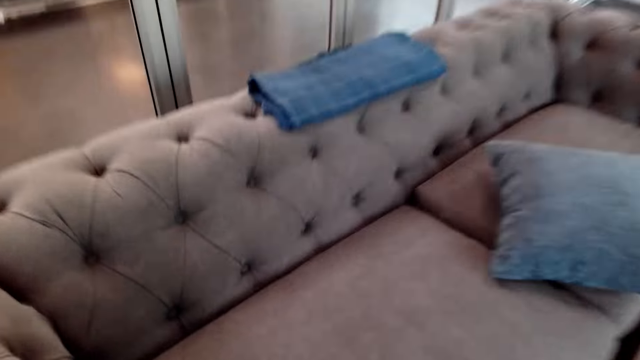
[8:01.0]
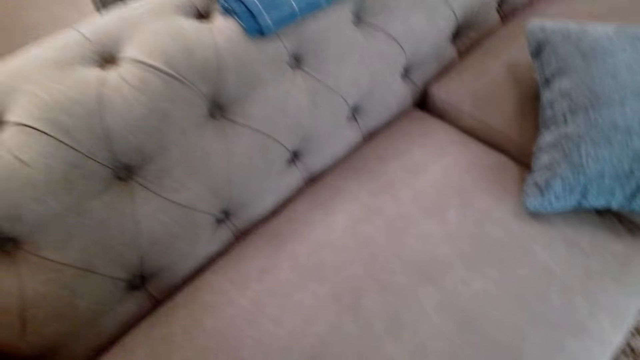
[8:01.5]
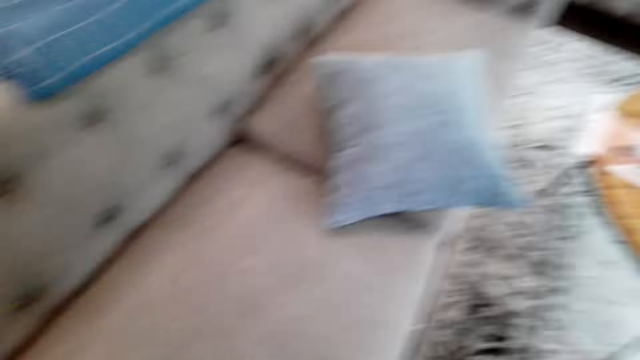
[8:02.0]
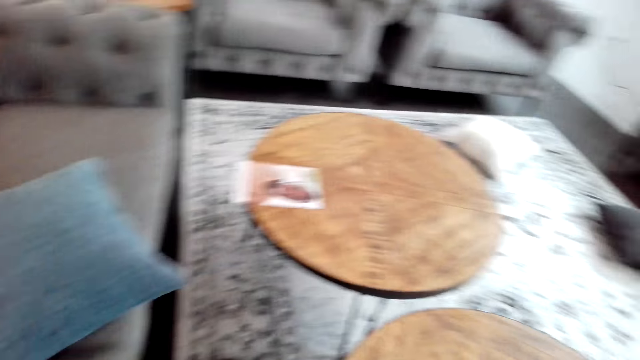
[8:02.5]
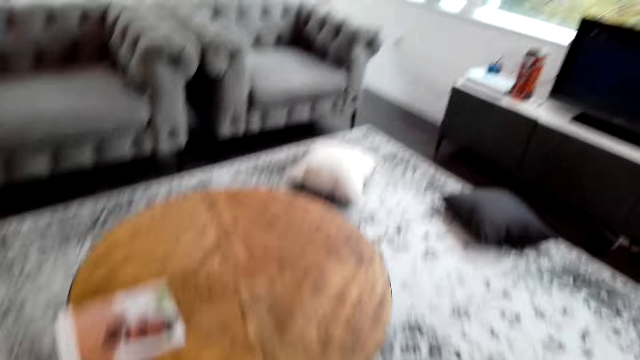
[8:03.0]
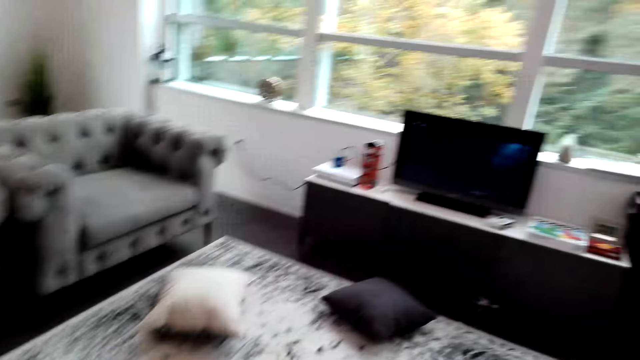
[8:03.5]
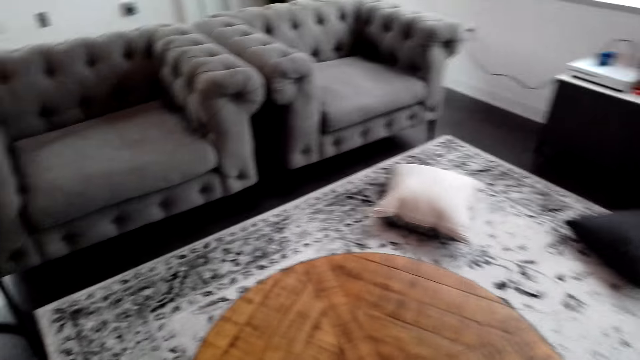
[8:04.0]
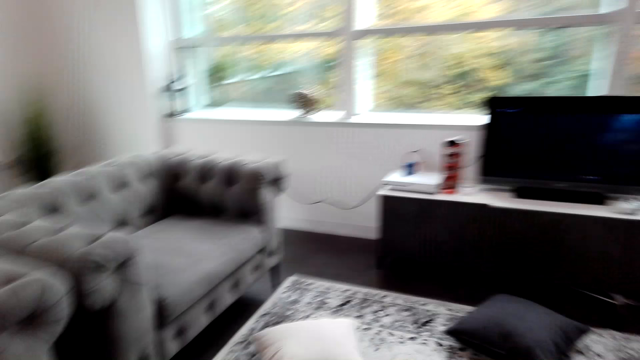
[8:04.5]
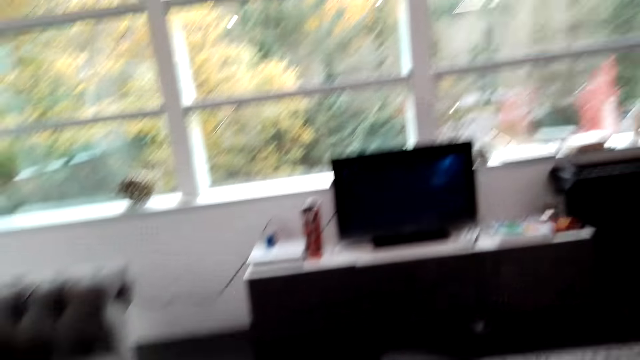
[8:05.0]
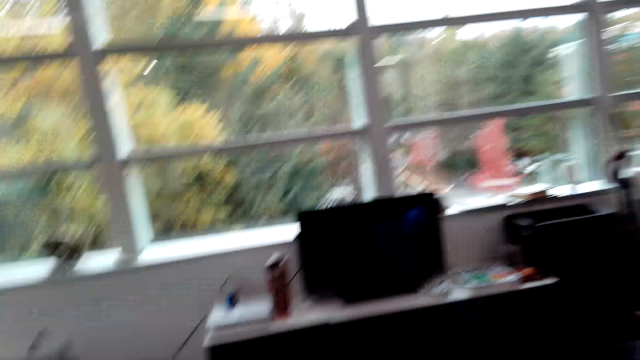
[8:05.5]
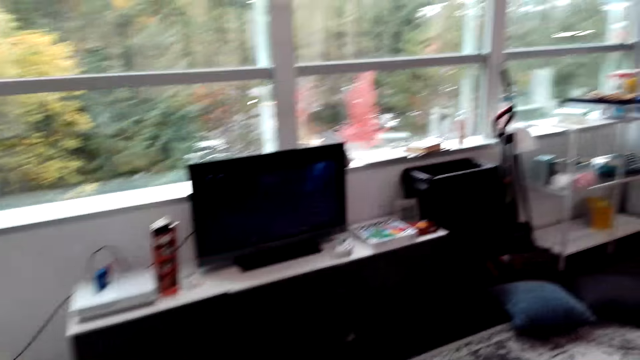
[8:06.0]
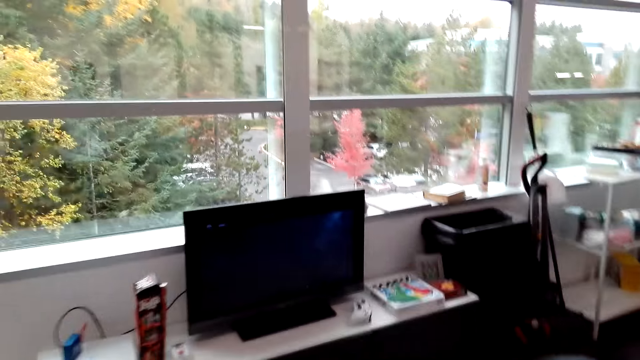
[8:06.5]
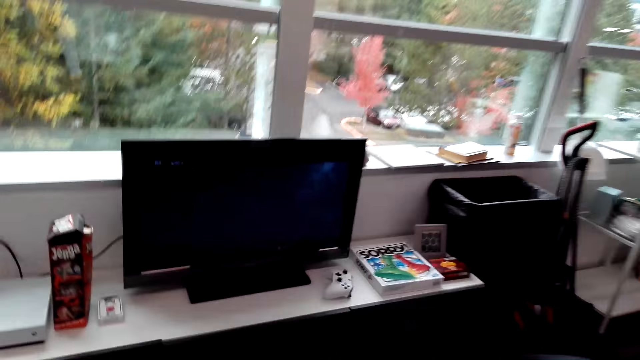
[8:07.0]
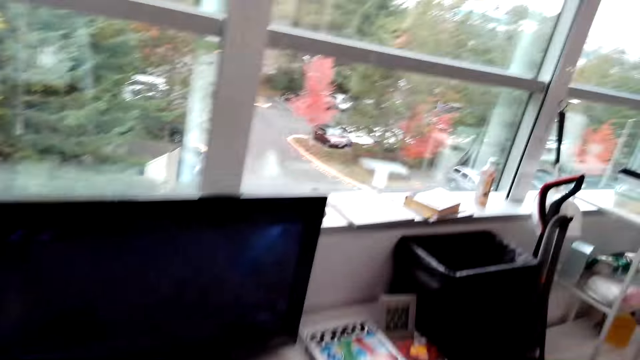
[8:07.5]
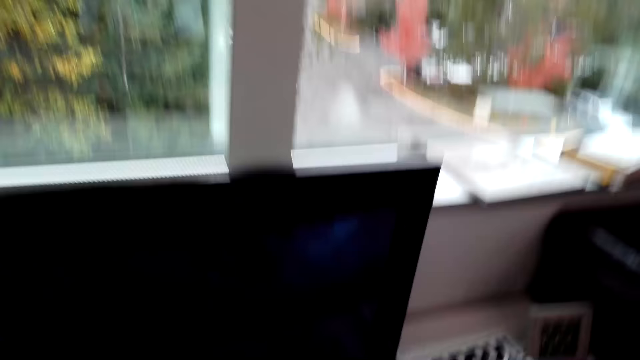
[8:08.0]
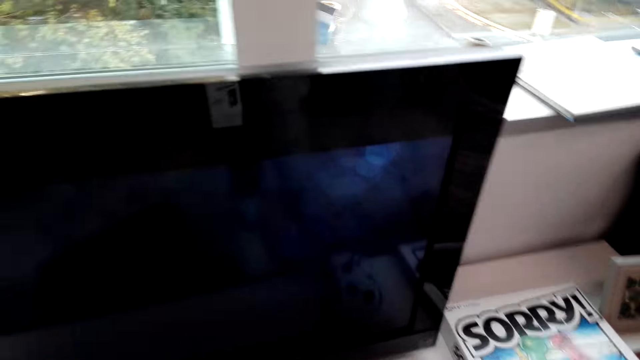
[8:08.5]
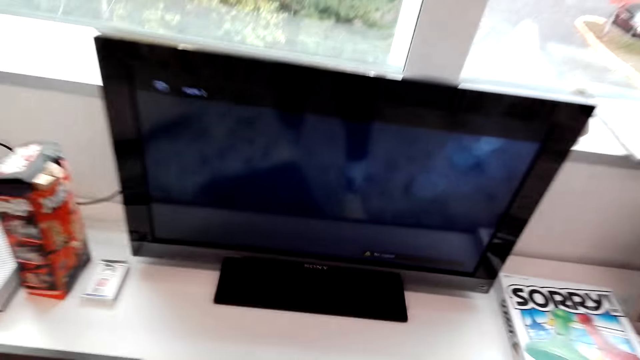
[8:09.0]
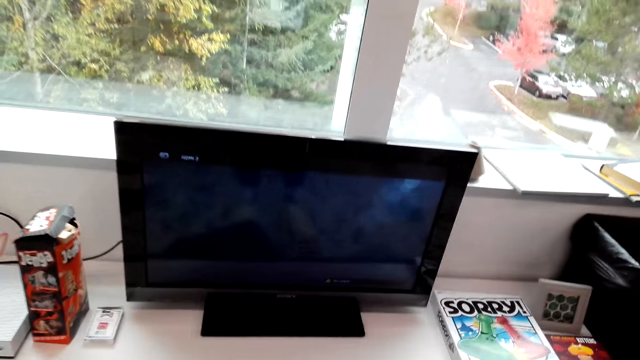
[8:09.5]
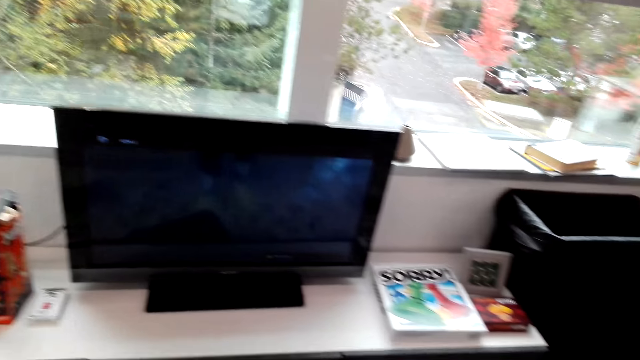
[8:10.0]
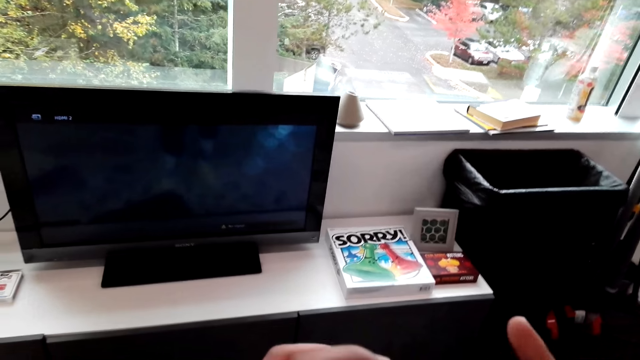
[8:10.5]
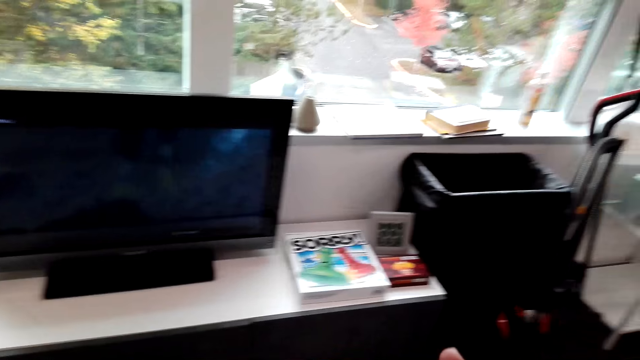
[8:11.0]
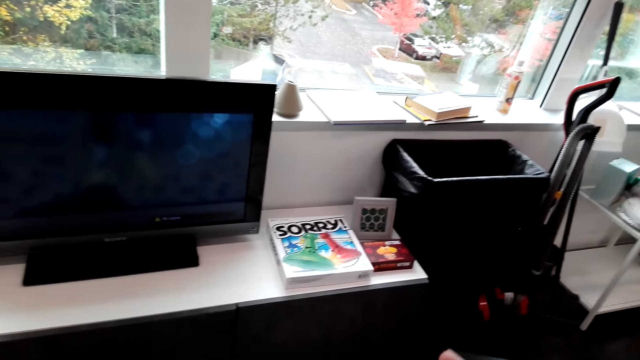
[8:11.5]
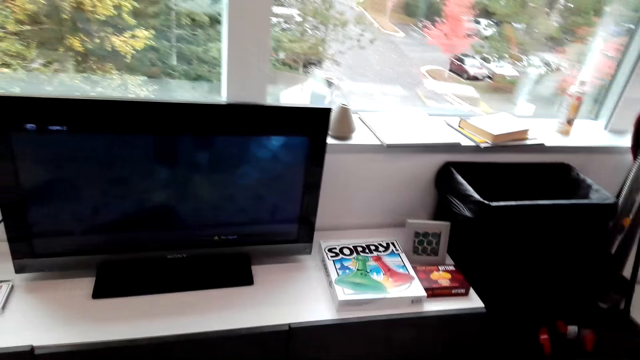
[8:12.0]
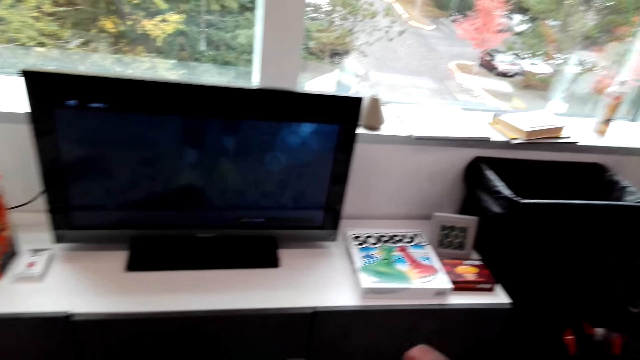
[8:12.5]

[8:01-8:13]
The camera wearer looks at the seat. They look around. They walk around. They look at the computer. They pick up a game pad. They lift both hands. They look at the computer.

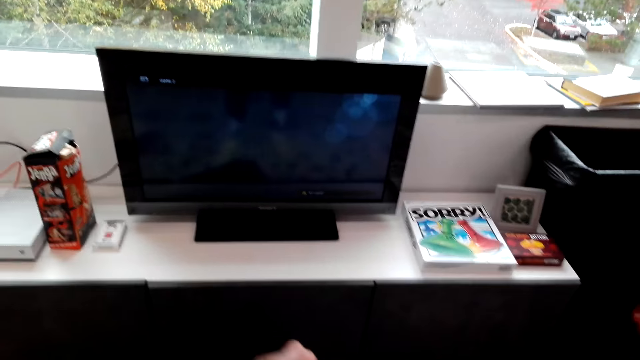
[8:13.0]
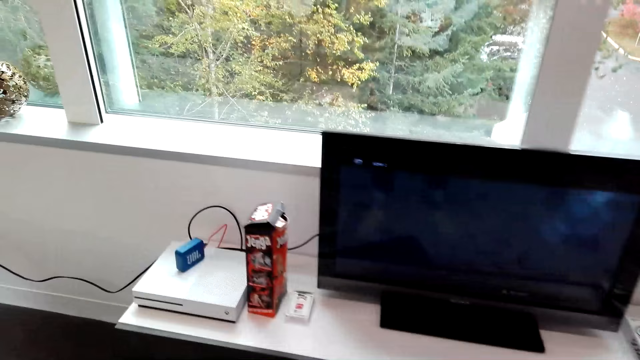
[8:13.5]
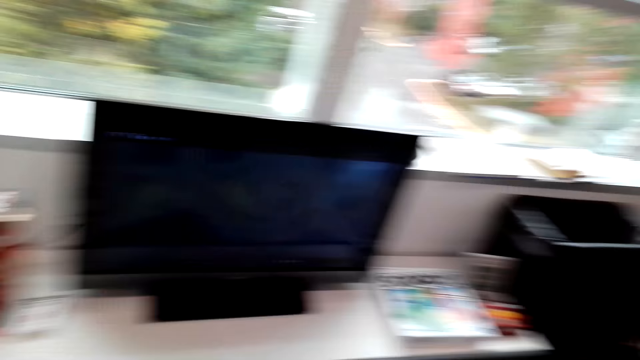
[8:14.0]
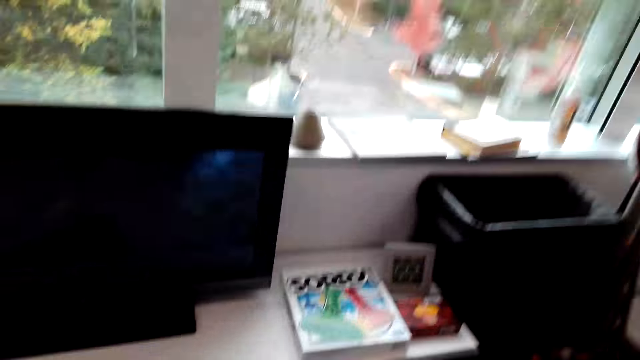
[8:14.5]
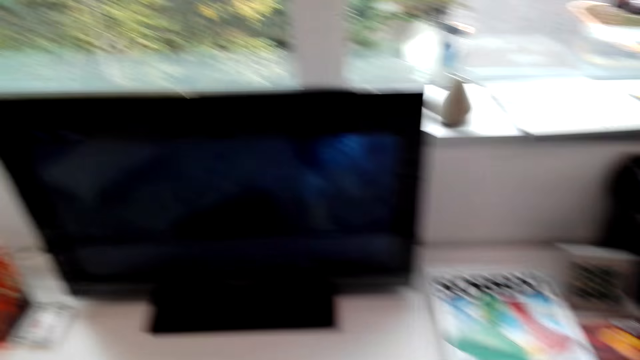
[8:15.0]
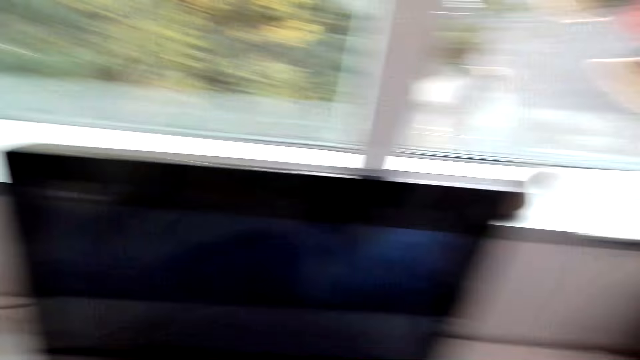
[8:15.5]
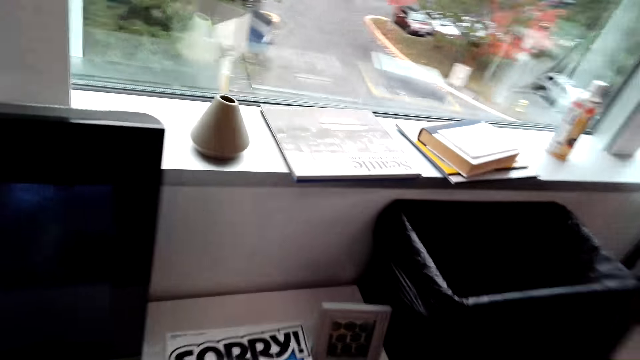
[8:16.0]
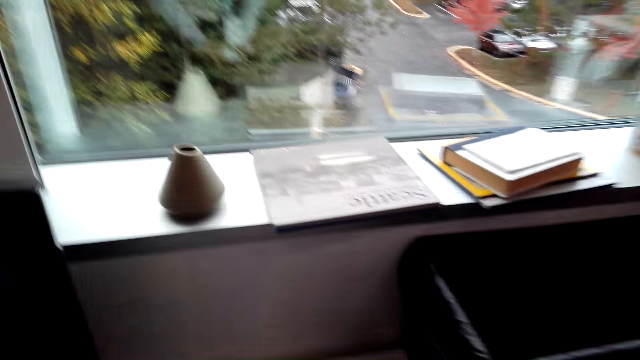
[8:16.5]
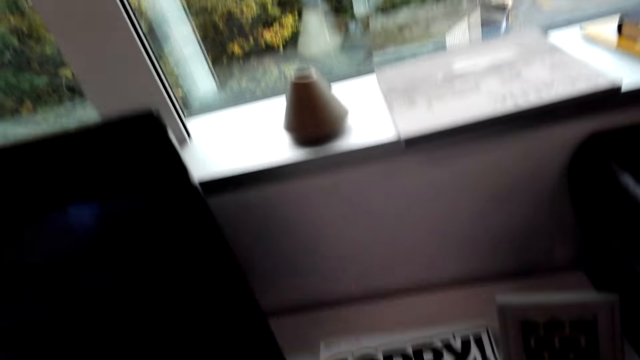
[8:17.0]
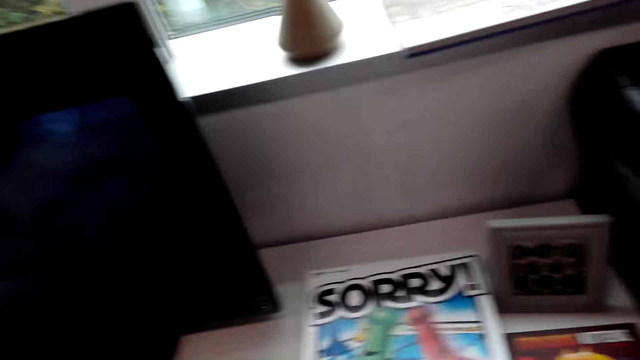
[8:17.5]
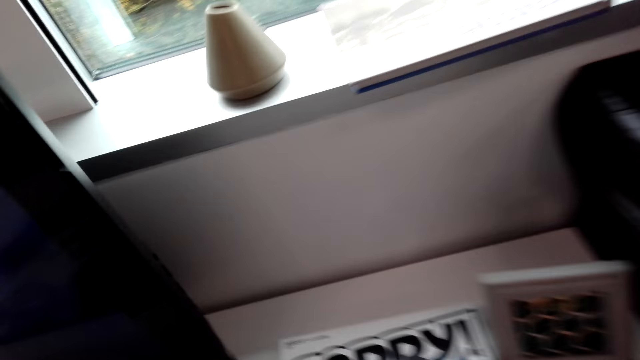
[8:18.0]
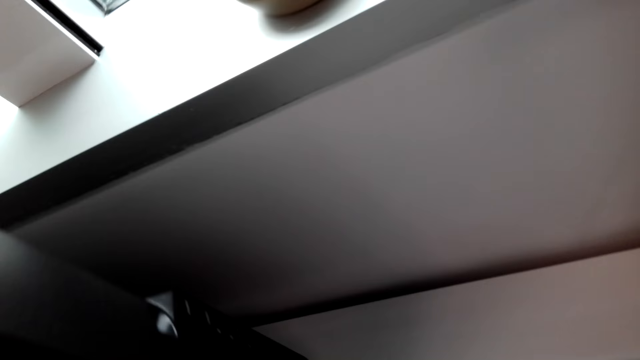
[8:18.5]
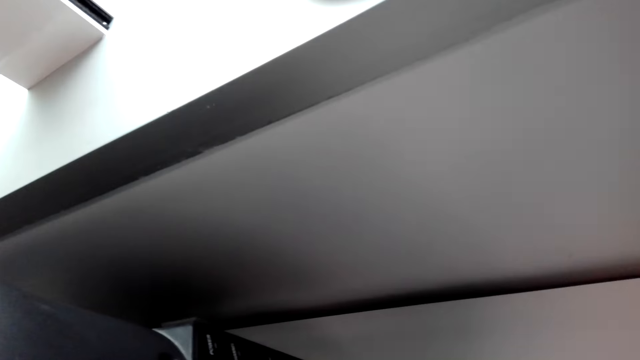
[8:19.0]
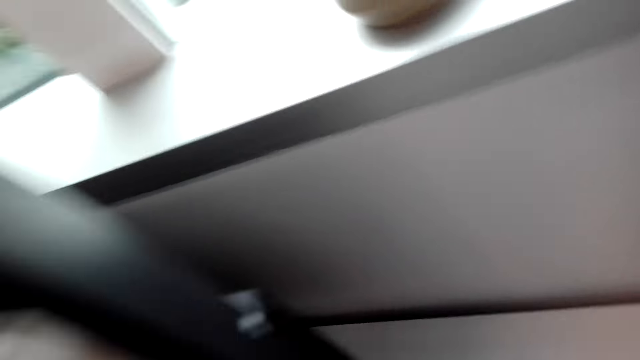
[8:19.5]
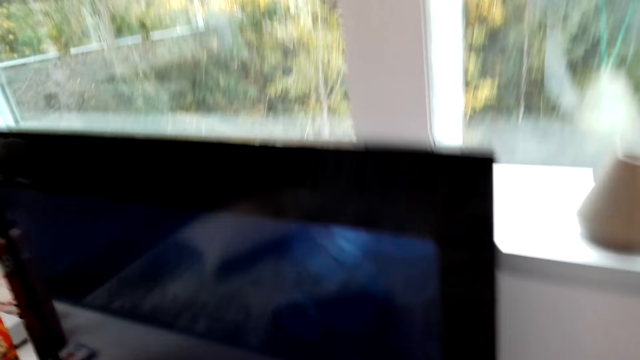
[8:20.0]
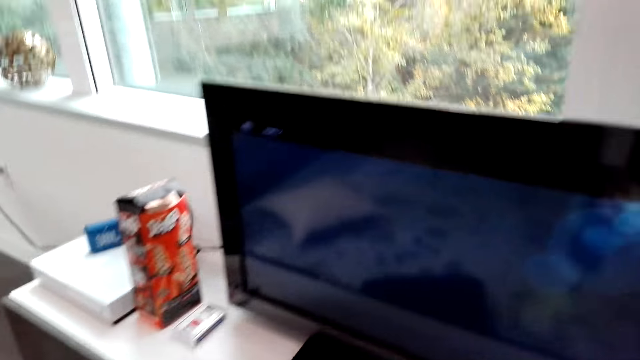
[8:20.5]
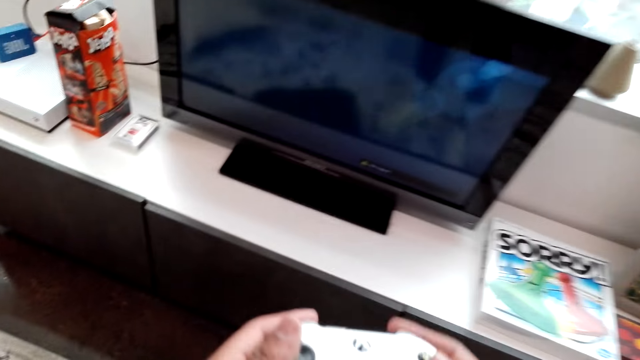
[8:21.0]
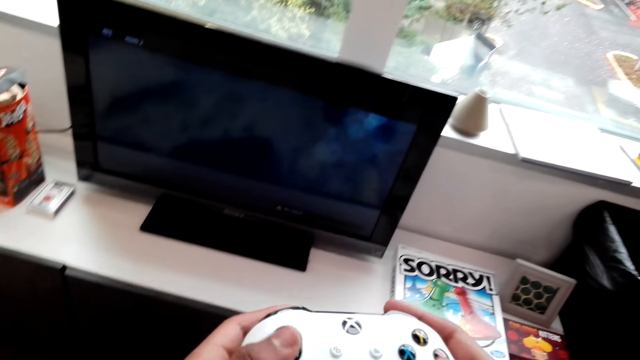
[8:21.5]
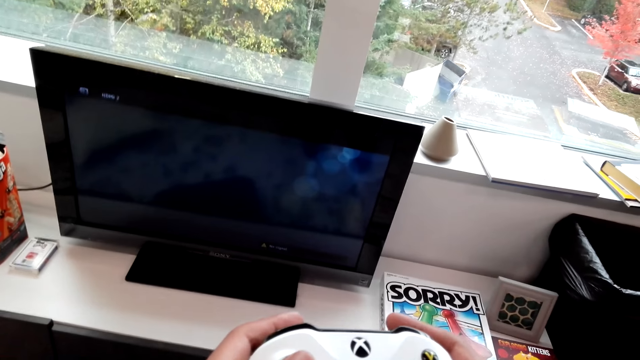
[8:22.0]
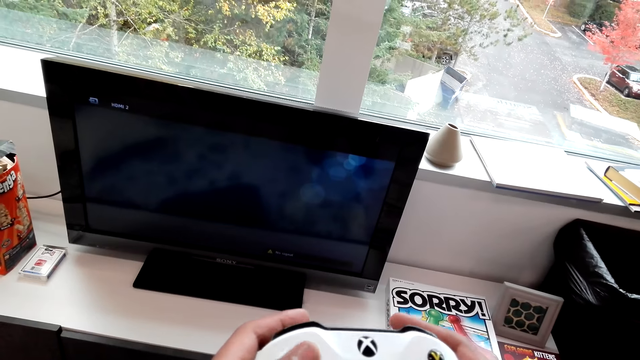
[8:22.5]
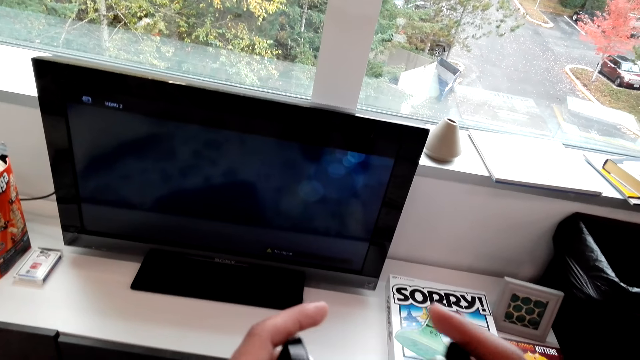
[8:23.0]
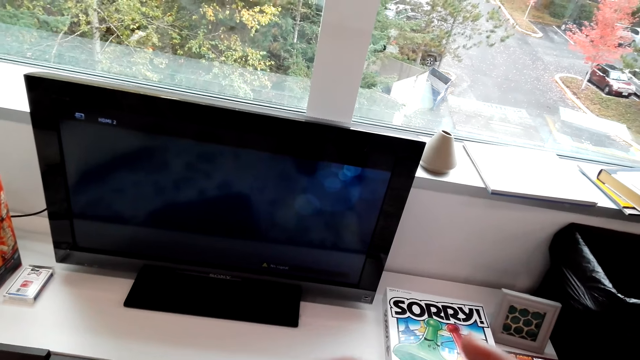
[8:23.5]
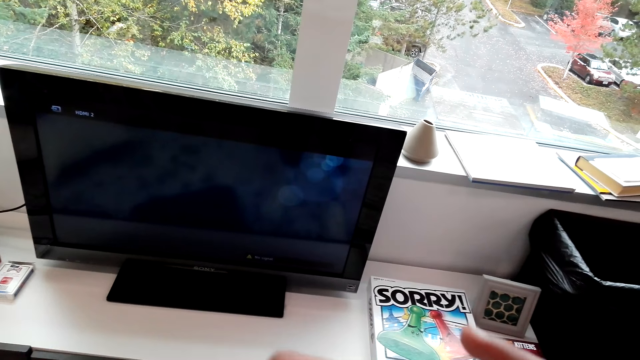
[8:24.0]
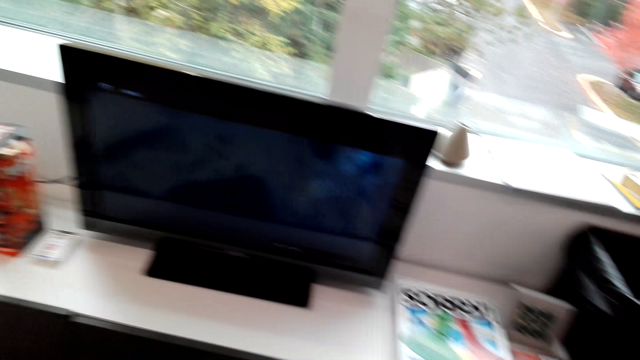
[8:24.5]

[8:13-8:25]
The camera wearer makes a step. They look at the books. They look at the computer. They look around. They look at the books. They look at the wall. They look at the computer. They lift the gamepad. They operate the gamepad. They look at the gamepad.
